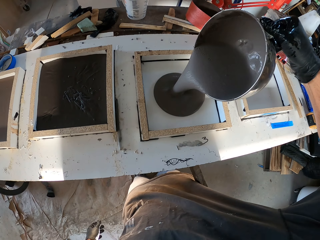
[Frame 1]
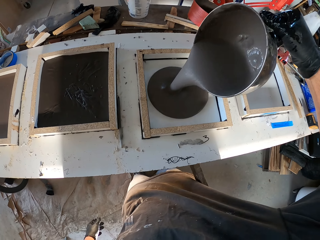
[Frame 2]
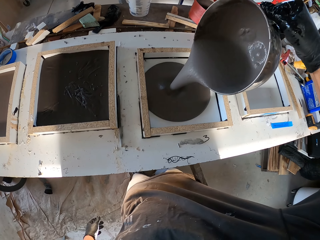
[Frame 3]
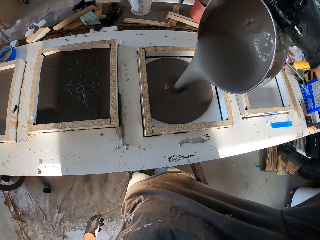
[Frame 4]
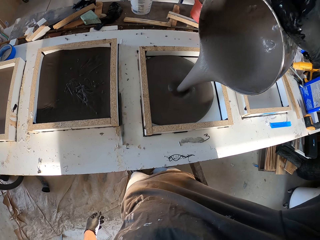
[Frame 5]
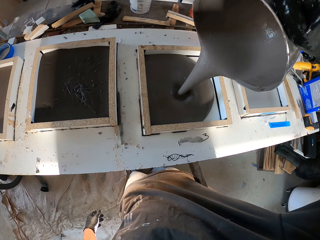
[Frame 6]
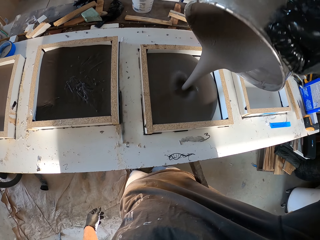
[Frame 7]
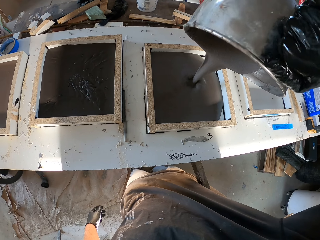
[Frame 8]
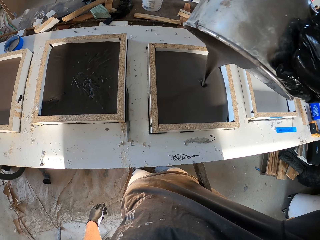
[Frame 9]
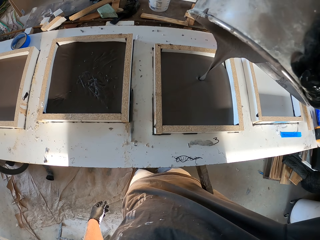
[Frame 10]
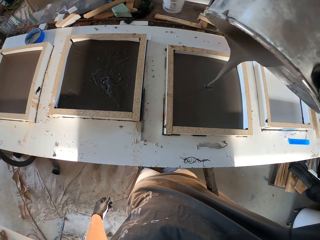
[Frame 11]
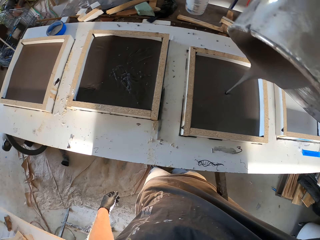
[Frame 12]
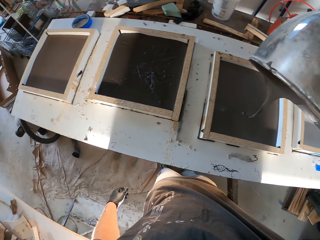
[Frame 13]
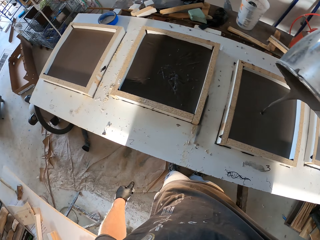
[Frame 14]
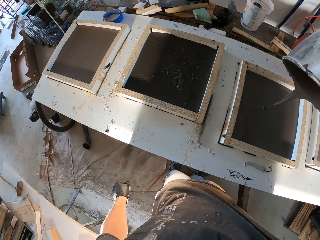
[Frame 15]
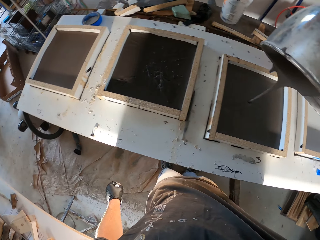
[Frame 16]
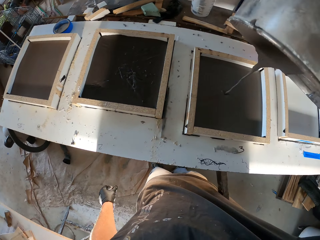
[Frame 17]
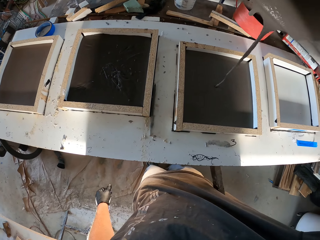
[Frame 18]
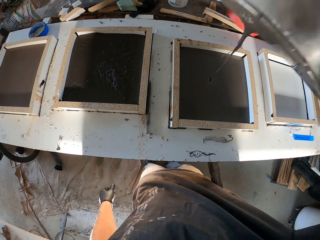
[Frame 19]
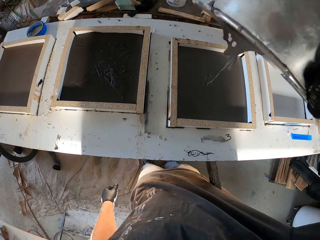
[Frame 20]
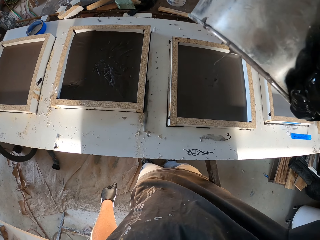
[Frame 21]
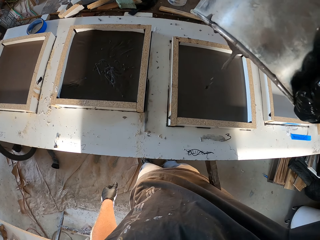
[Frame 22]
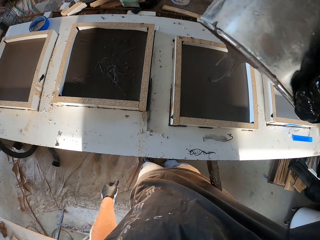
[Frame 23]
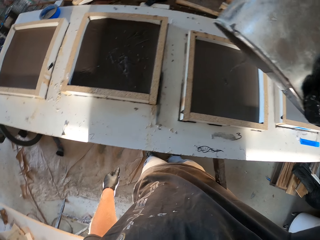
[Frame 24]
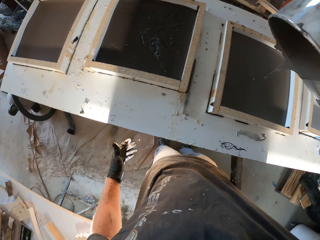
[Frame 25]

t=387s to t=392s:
The camera wearer pours the cement on the table.

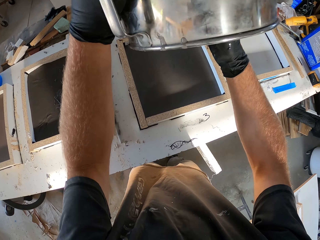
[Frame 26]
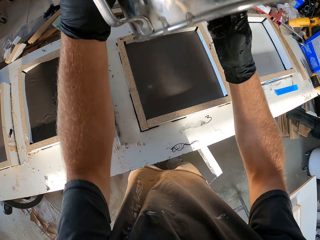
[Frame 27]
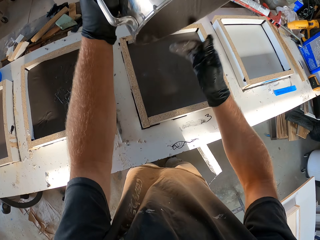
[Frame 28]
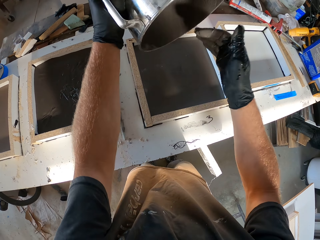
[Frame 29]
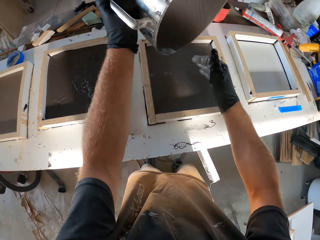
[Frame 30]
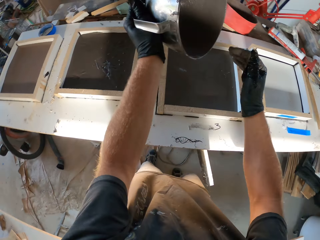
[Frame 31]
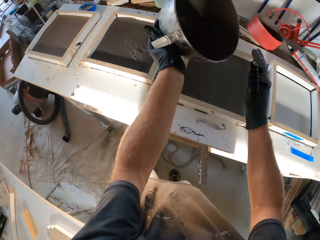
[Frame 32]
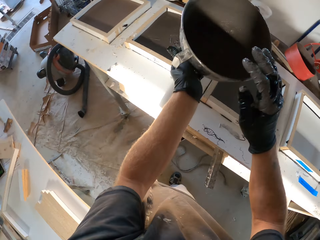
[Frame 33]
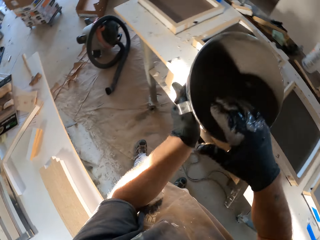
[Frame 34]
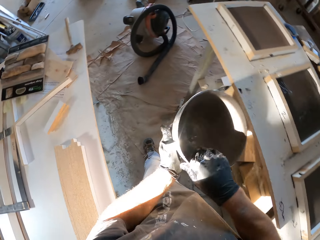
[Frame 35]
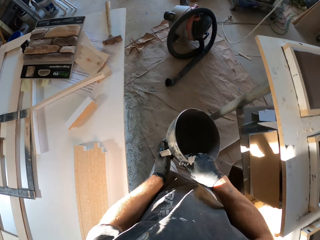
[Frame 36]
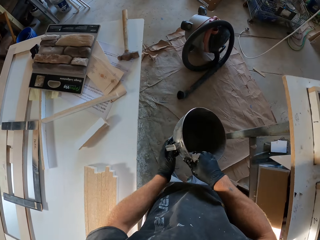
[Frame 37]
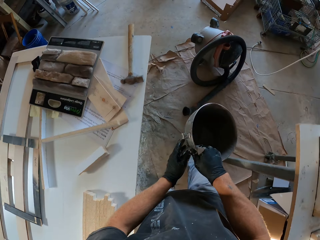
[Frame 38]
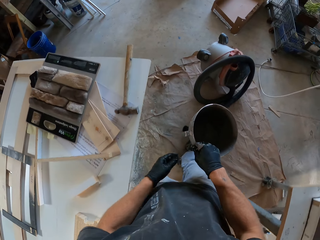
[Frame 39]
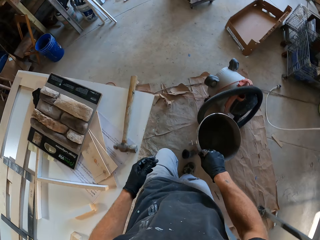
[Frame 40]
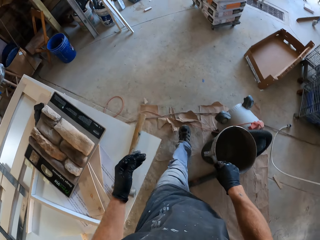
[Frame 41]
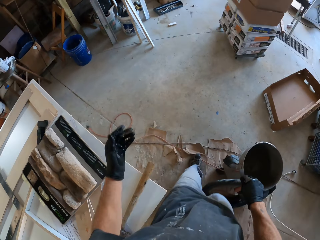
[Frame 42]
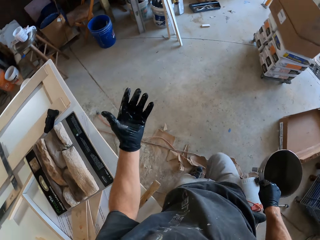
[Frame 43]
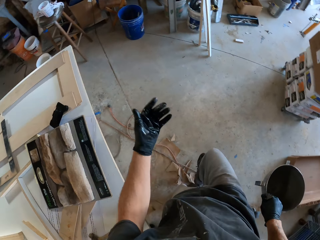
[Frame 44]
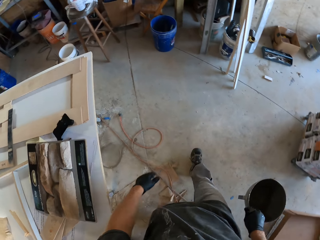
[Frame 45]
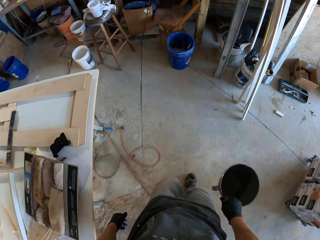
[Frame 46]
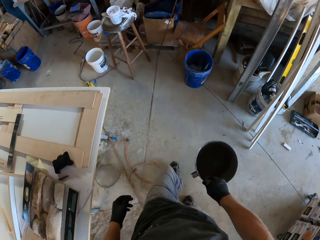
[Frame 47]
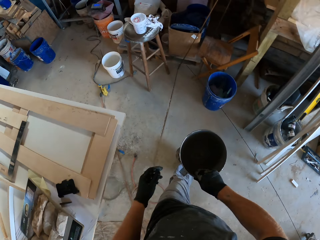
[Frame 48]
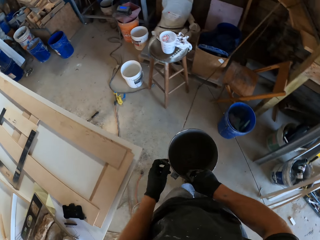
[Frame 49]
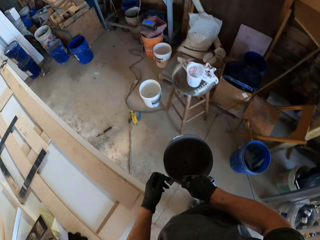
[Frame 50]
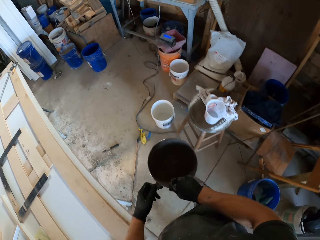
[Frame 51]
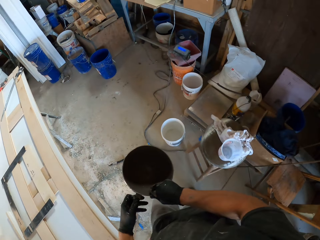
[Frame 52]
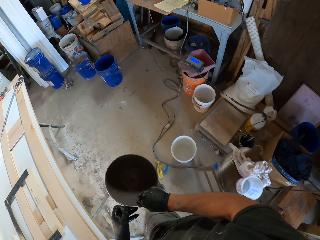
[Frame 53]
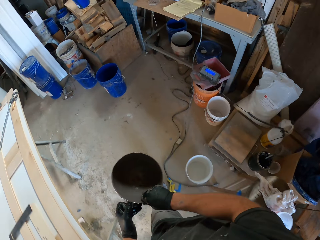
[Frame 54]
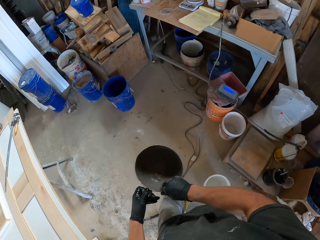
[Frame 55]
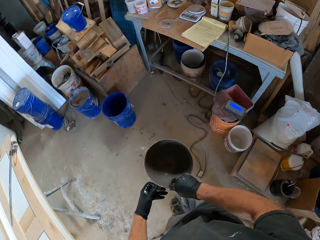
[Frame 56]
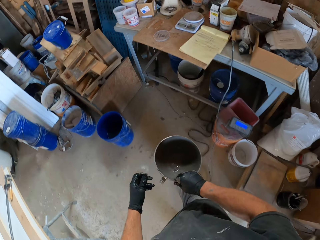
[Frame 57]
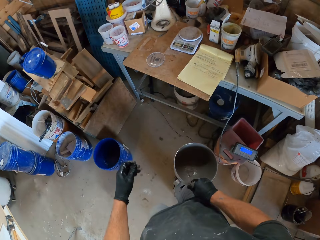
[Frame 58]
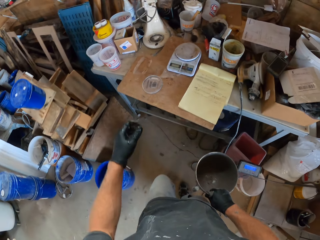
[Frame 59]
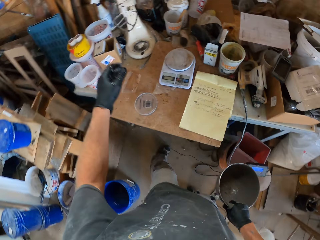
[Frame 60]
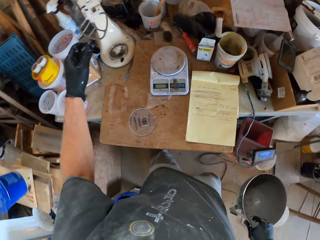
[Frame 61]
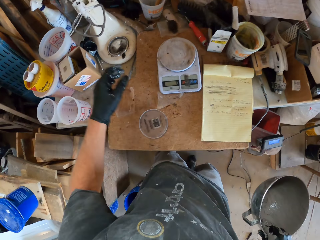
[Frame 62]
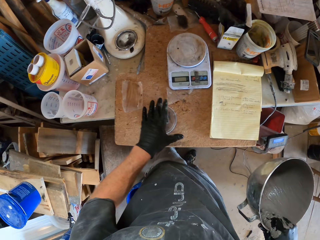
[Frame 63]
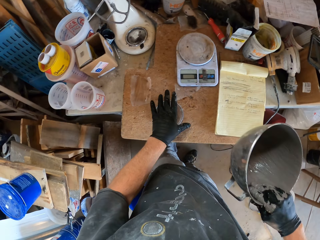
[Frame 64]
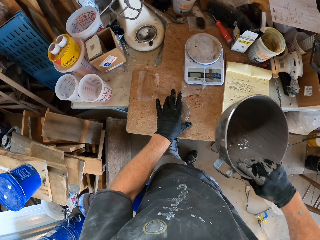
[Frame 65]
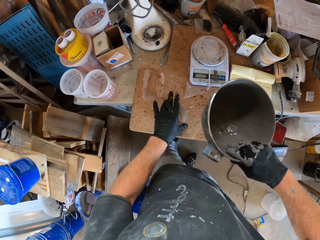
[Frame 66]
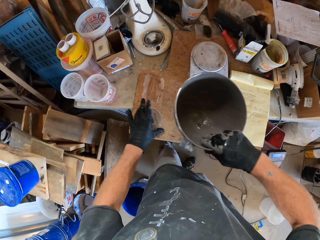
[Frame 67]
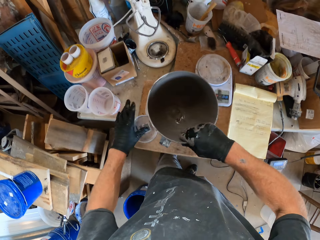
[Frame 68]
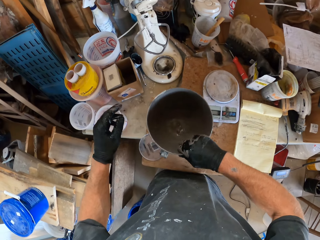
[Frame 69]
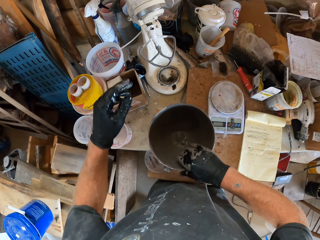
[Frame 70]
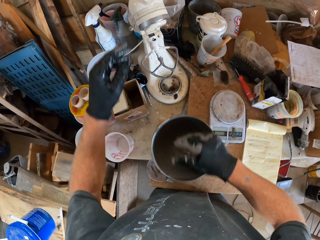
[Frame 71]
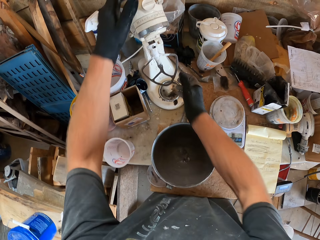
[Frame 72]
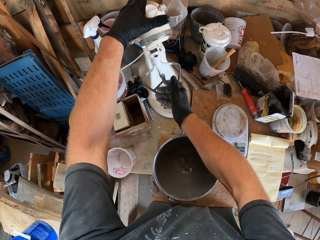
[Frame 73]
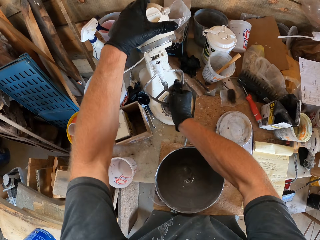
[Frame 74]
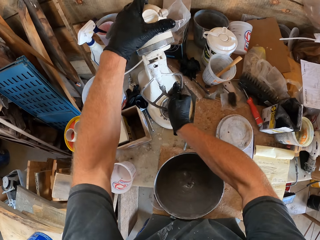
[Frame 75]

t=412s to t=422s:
The camera wearer walks to the mixer. They push the lid aside and place the bowl on the table.

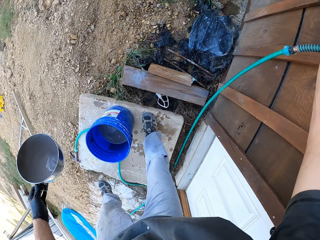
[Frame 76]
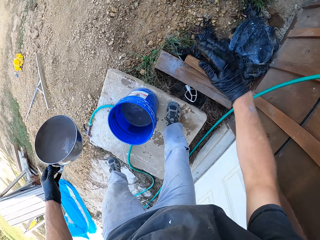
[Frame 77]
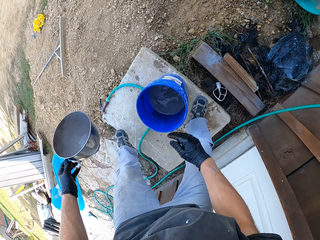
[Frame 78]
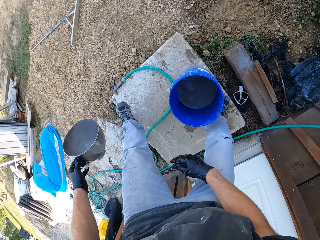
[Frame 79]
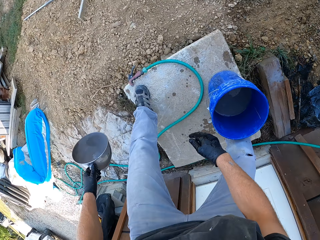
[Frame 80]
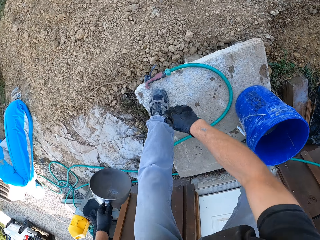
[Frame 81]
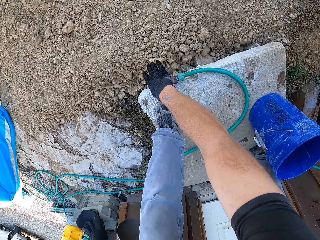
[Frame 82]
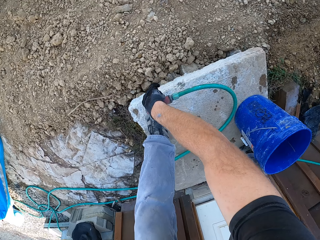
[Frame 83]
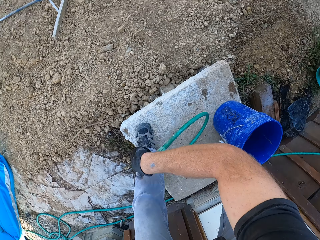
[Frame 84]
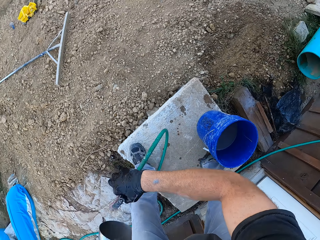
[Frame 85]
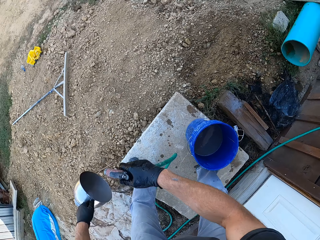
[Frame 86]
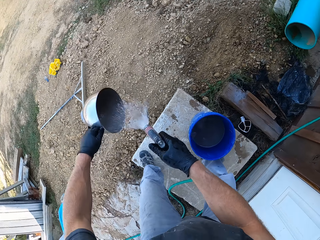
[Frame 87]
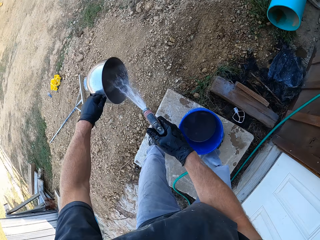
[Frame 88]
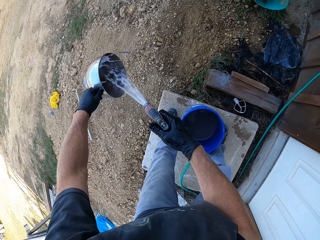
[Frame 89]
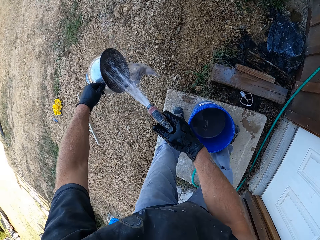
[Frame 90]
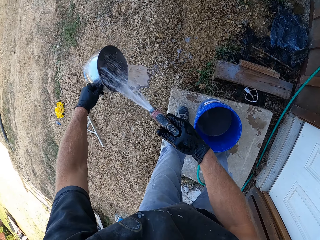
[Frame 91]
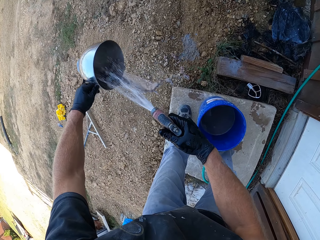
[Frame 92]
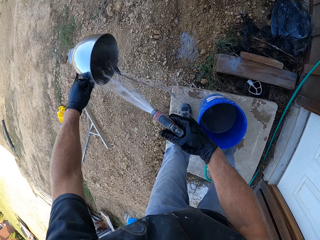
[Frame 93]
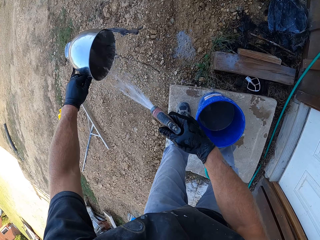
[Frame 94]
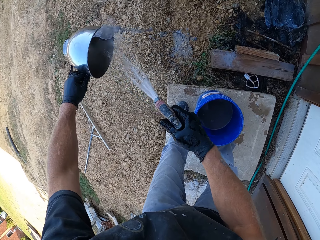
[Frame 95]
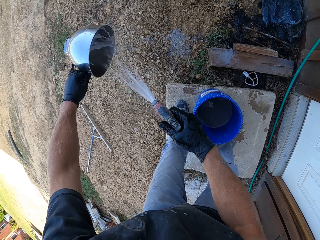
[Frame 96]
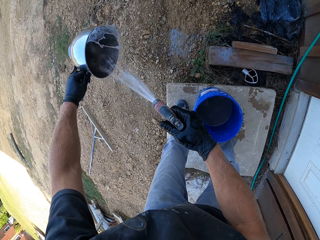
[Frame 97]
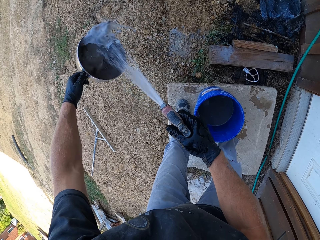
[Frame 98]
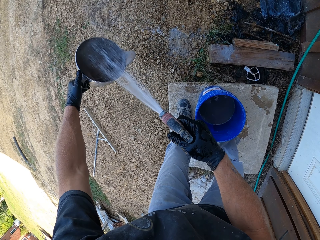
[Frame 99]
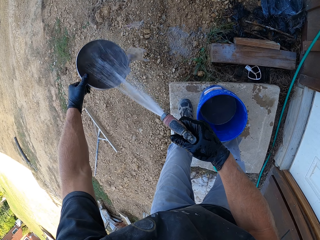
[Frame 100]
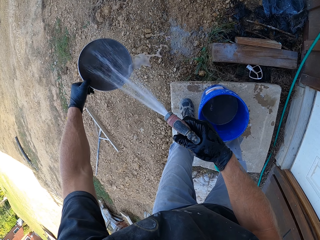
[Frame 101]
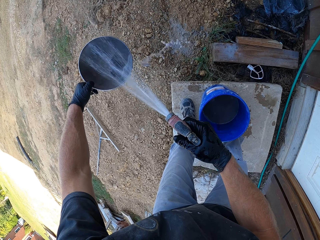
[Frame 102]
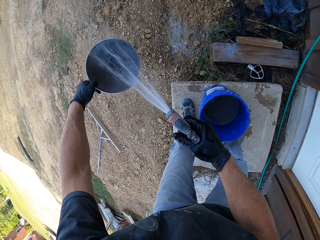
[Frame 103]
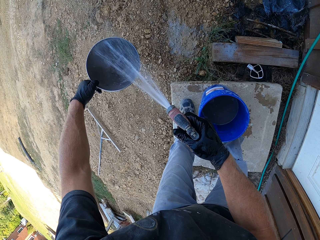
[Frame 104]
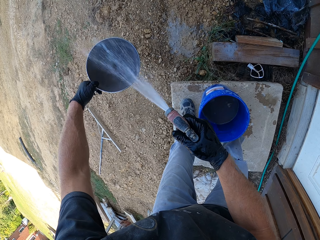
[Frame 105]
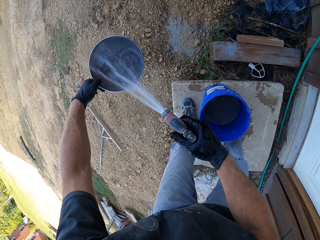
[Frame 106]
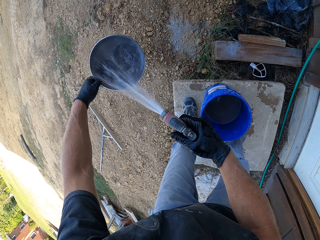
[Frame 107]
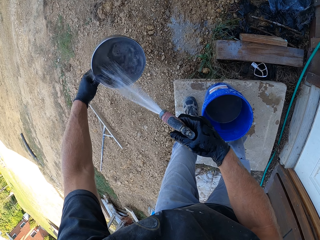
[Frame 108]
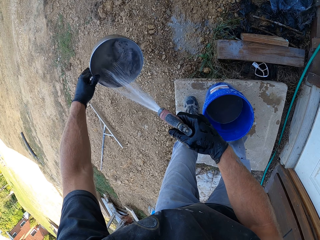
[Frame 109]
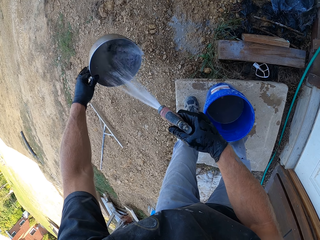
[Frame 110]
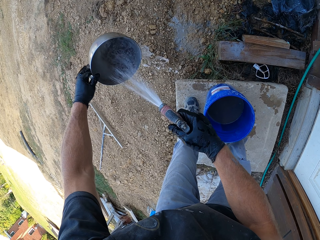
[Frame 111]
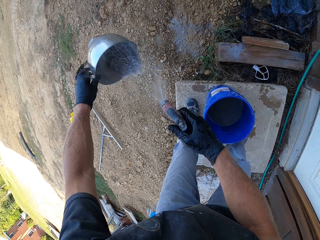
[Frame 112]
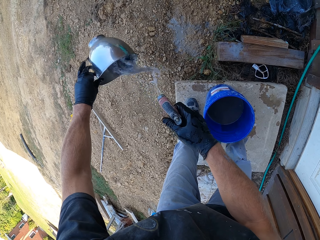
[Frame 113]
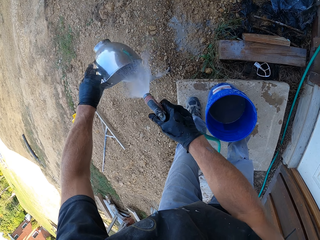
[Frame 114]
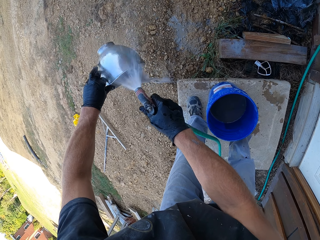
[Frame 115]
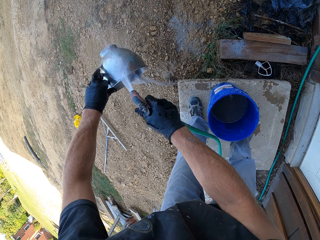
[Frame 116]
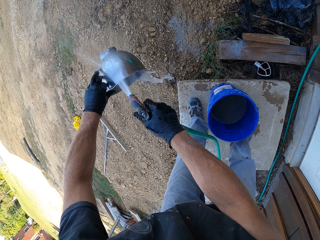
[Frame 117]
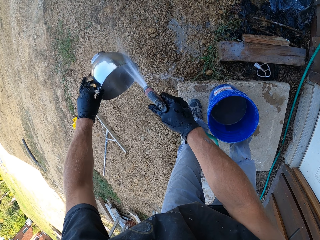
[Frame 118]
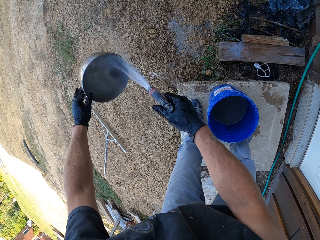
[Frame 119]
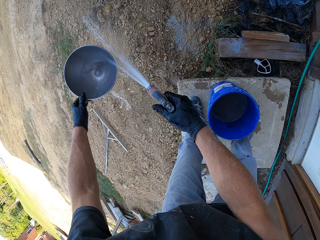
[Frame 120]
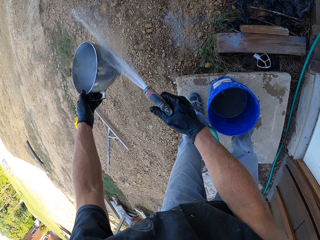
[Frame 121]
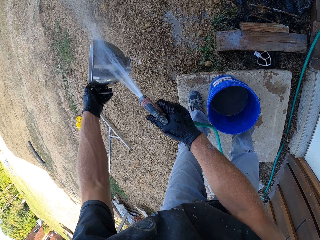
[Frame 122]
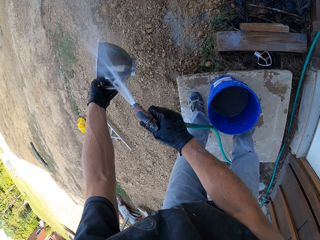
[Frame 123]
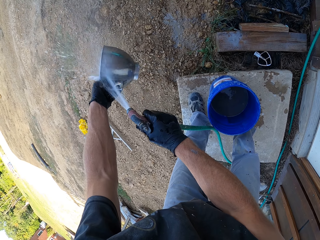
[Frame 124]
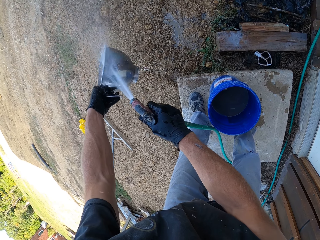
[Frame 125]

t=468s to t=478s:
The camera wearer picks up the hose pipe from the ground. They pour water in the bucket from the hose pipe and wash the bowl with the pipe.
